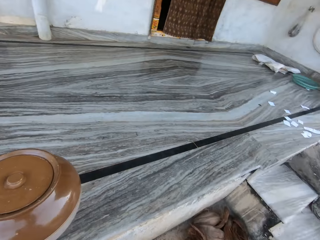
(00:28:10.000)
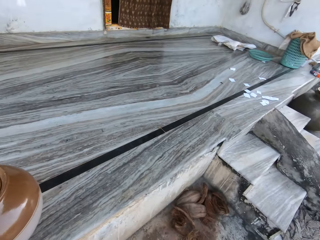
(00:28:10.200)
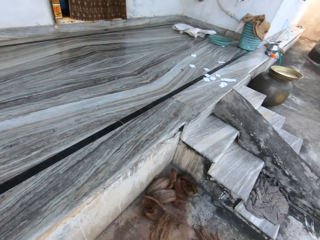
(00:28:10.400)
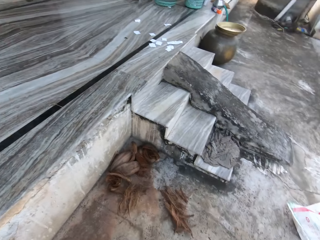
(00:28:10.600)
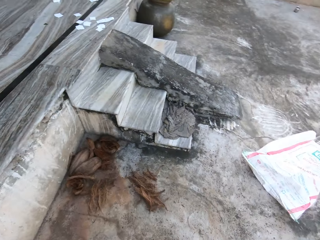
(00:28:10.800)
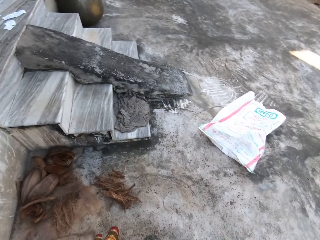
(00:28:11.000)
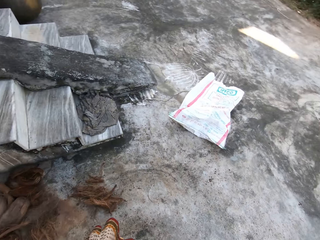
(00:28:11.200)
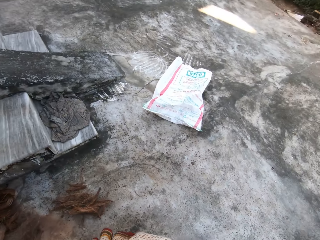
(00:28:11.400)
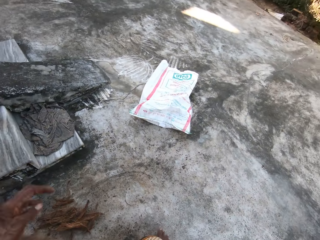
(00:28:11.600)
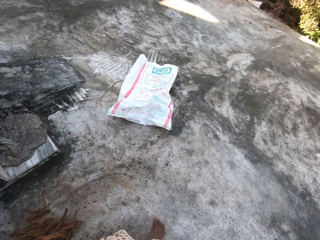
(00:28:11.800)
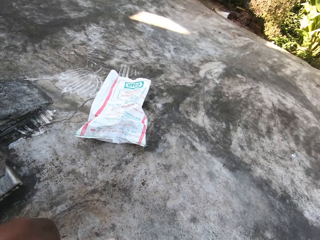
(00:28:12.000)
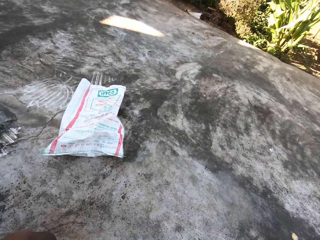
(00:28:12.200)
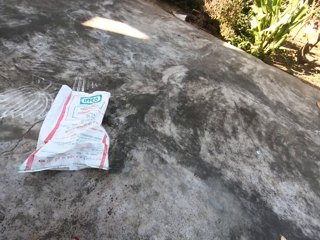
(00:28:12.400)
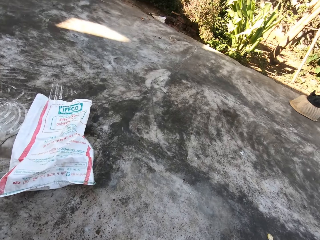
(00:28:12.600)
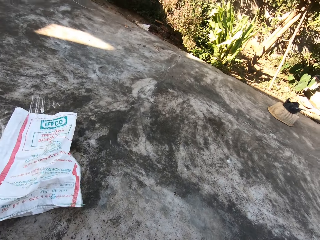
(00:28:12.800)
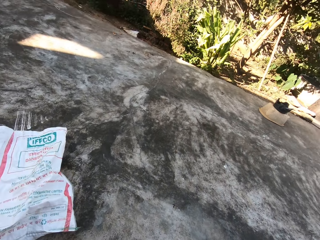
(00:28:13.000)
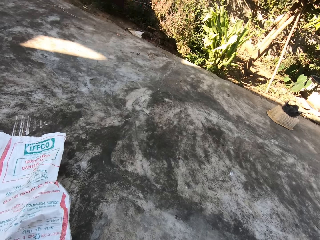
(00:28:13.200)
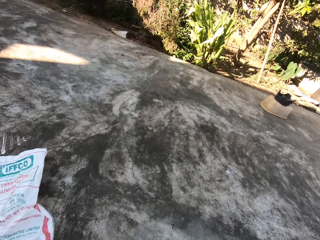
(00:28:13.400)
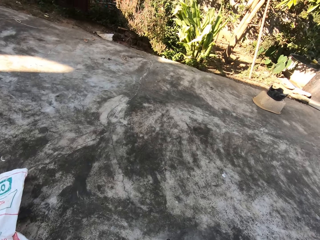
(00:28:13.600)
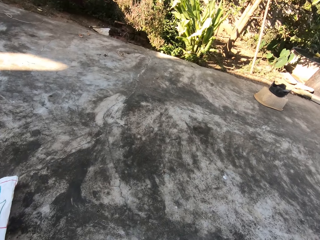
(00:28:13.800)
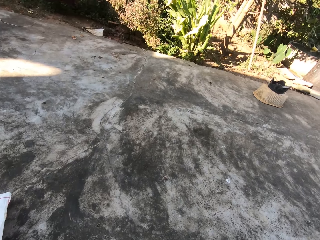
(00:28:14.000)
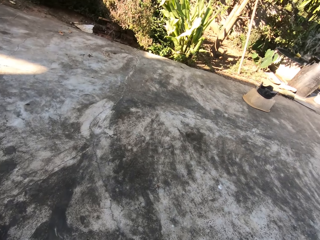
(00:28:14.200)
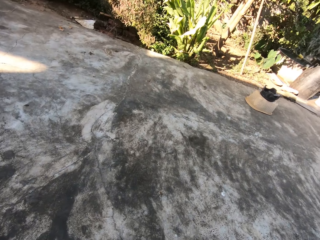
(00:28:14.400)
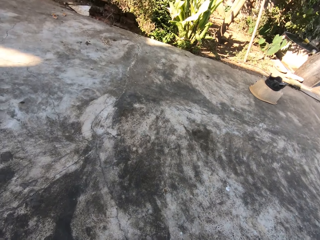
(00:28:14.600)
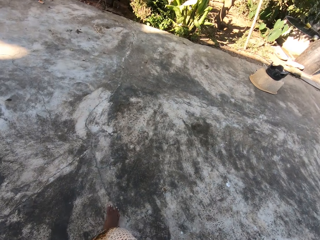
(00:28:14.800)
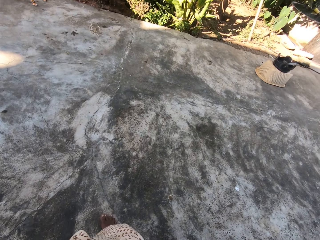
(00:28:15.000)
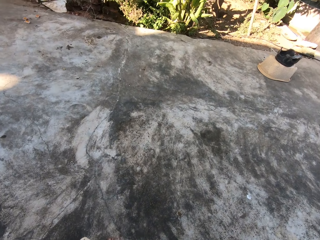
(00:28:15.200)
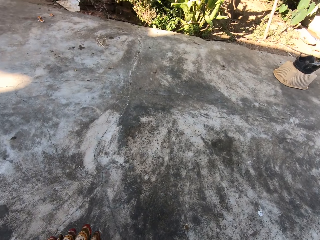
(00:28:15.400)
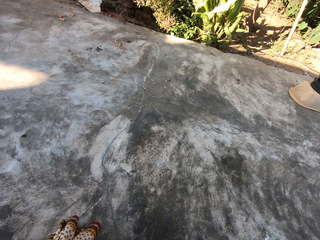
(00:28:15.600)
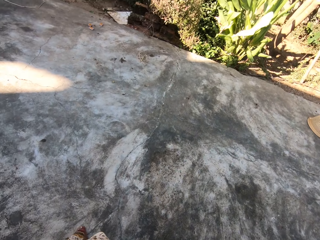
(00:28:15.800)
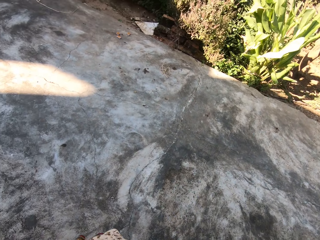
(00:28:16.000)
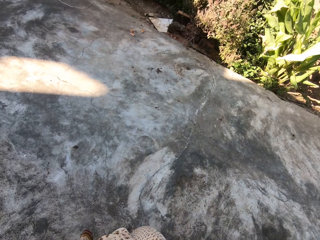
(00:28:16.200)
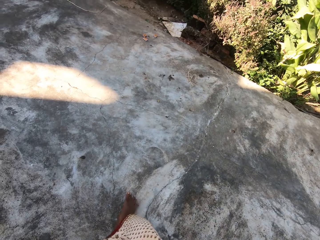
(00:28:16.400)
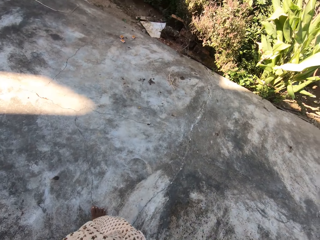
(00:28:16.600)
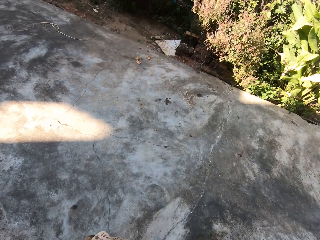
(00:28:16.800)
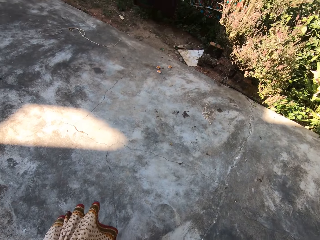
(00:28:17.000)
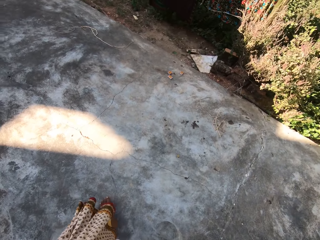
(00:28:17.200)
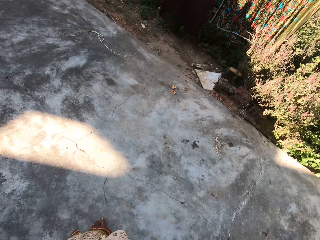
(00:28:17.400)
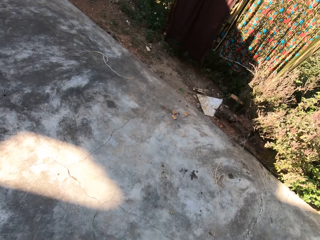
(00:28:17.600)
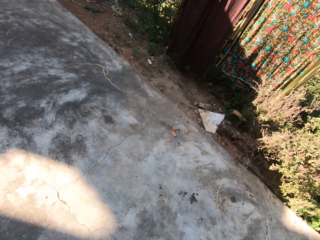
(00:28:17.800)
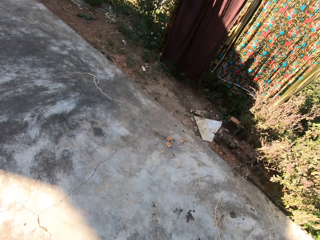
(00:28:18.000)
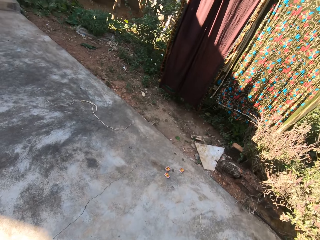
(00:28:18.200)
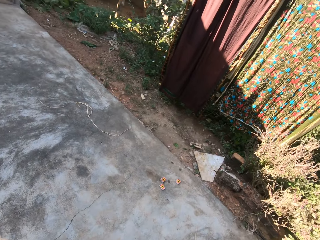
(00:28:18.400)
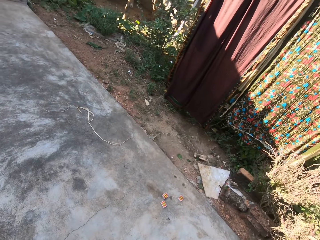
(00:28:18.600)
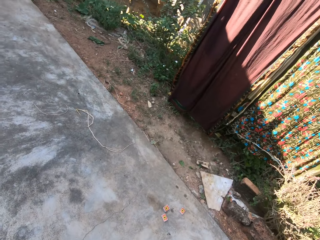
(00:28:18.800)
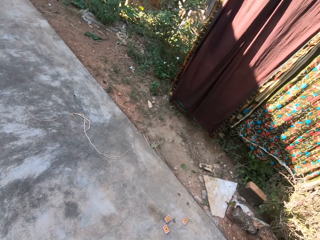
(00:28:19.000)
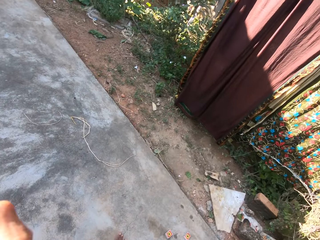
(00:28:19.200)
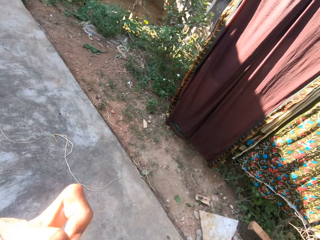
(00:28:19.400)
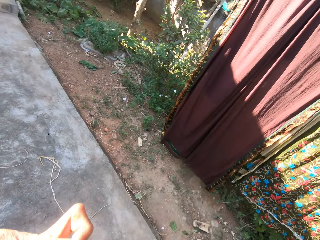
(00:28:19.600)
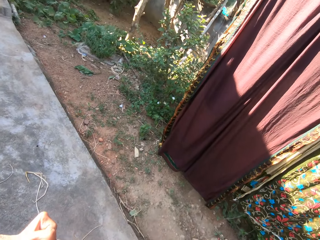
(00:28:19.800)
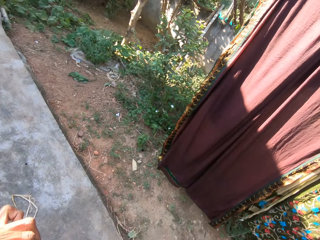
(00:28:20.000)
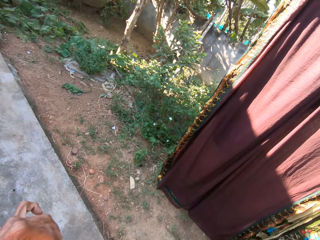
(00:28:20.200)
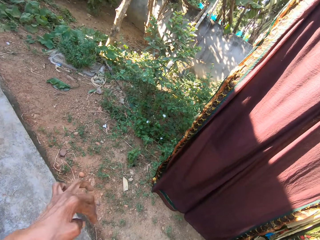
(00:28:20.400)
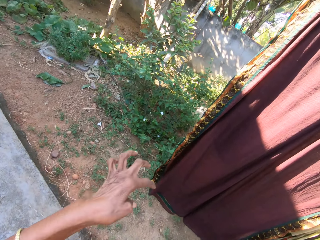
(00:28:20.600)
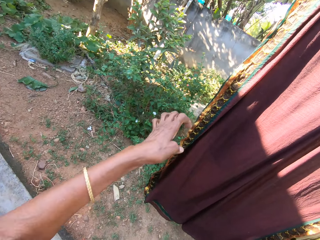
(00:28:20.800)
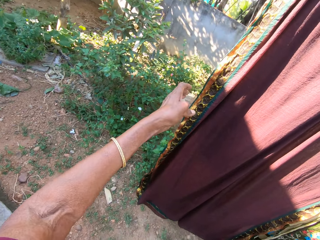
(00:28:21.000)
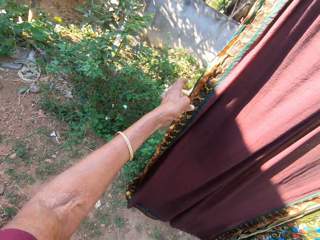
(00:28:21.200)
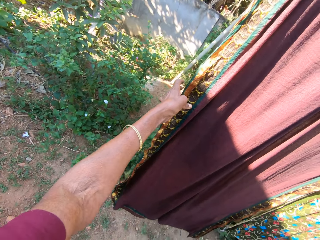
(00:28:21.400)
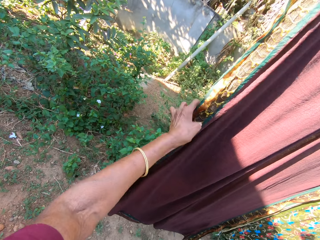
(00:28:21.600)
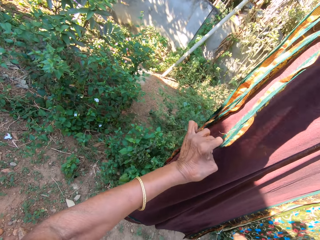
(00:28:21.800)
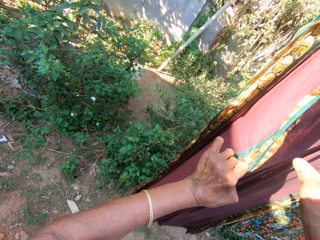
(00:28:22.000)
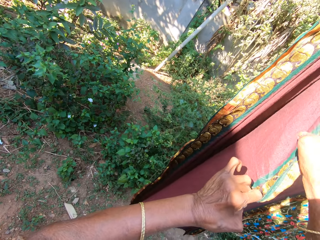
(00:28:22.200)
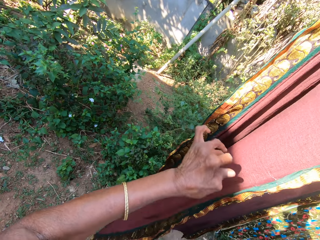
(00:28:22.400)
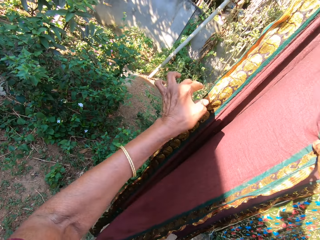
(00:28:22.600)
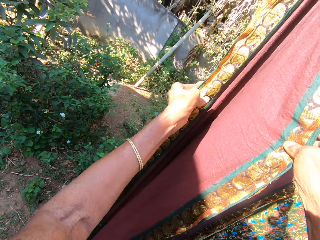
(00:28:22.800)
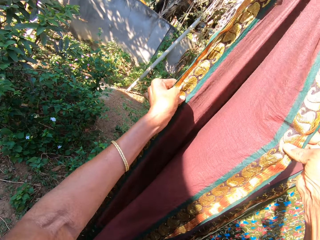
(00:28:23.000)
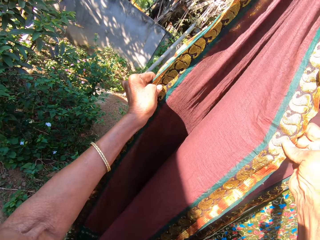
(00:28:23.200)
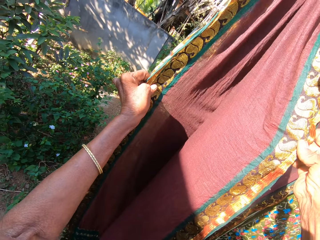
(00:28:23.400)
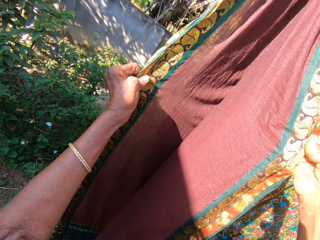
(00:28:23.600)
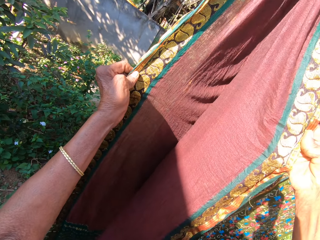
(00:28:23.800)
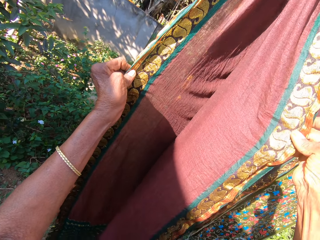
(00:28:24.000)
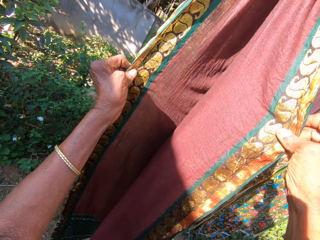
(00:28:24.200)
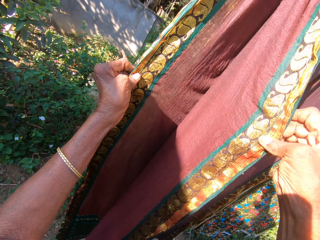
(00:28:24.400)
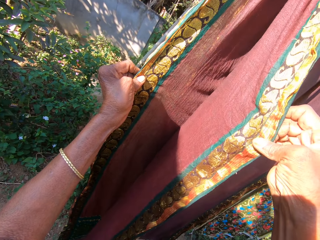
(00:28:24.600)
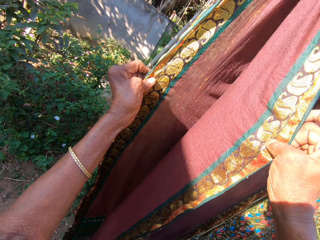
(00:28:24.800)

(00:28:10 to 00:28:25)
The camera wearer walks towards a hanging line. They adjust the cloth on the hanging line. They spread out the cloth on the line.

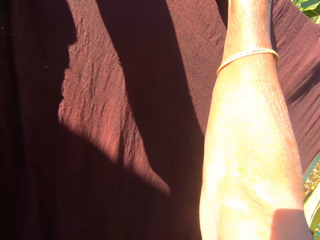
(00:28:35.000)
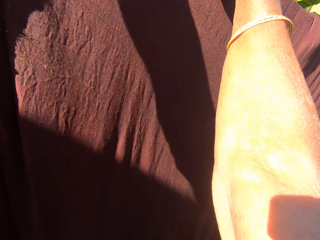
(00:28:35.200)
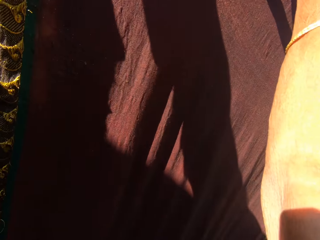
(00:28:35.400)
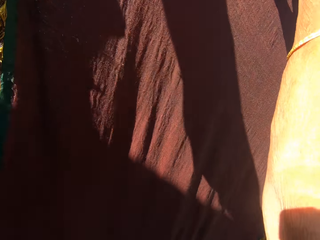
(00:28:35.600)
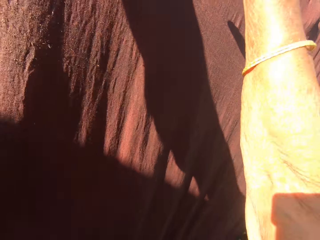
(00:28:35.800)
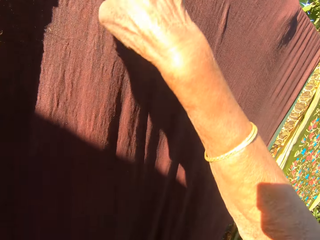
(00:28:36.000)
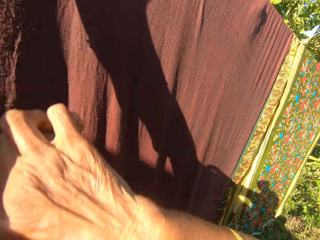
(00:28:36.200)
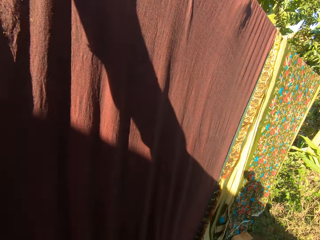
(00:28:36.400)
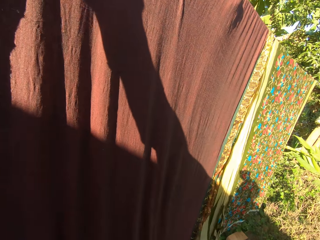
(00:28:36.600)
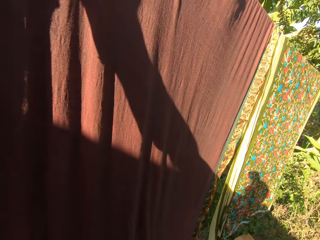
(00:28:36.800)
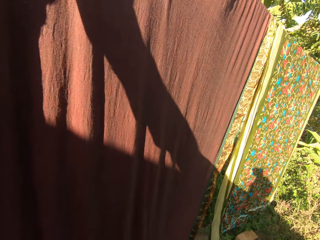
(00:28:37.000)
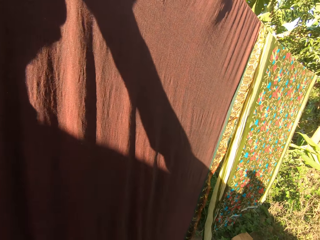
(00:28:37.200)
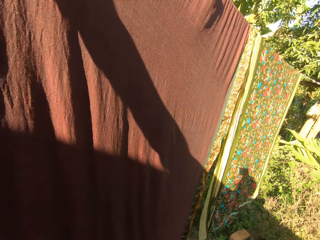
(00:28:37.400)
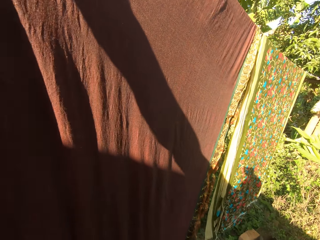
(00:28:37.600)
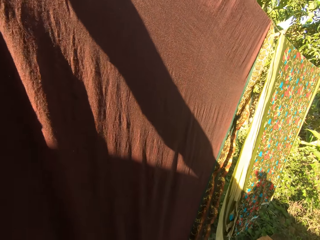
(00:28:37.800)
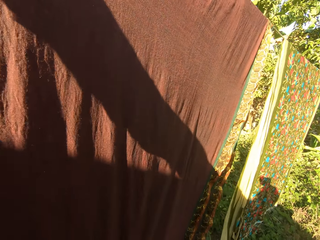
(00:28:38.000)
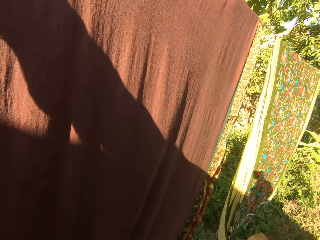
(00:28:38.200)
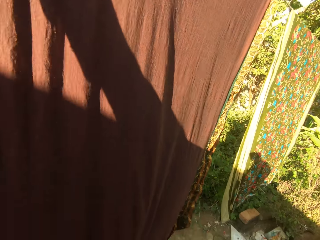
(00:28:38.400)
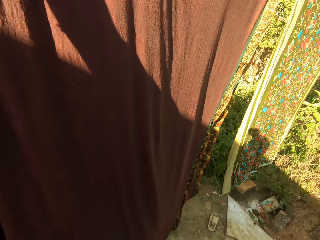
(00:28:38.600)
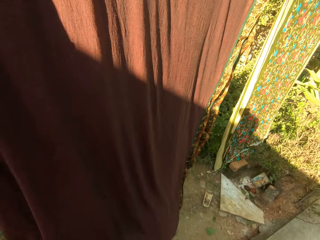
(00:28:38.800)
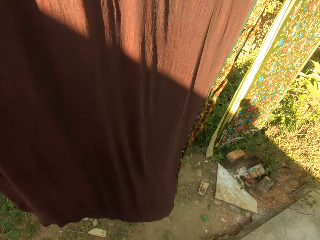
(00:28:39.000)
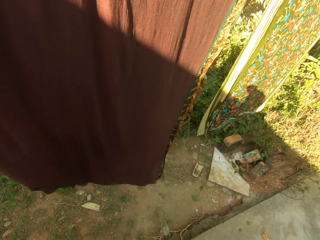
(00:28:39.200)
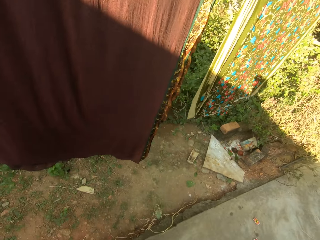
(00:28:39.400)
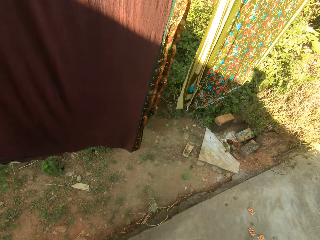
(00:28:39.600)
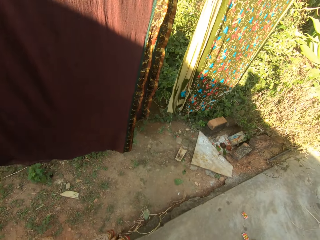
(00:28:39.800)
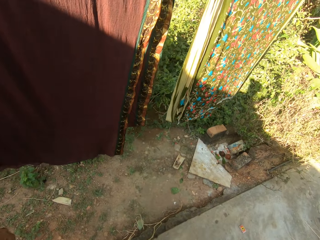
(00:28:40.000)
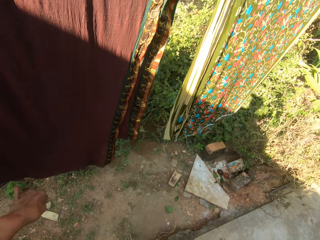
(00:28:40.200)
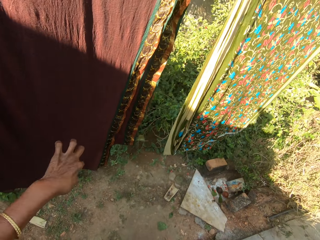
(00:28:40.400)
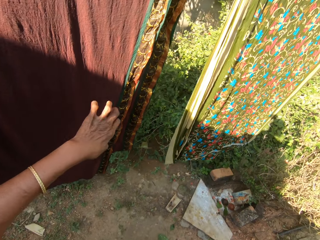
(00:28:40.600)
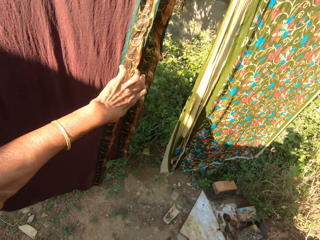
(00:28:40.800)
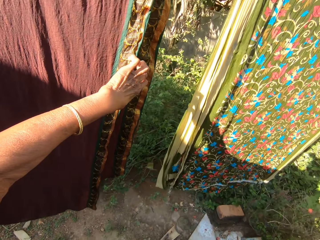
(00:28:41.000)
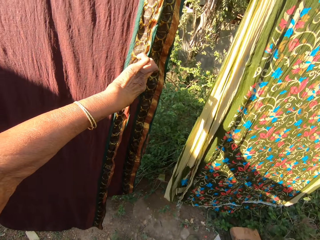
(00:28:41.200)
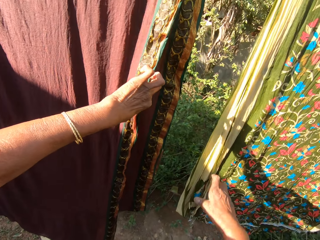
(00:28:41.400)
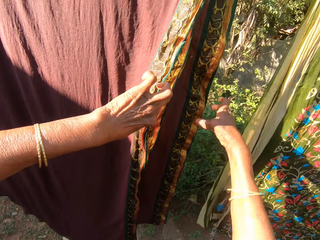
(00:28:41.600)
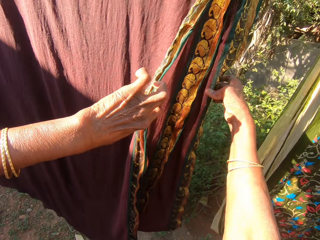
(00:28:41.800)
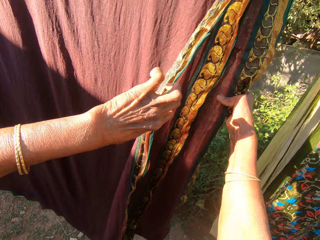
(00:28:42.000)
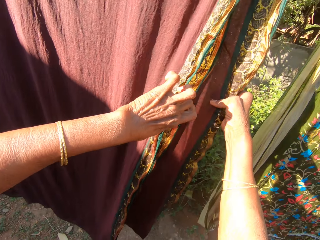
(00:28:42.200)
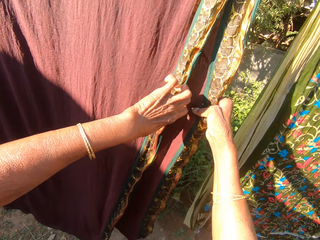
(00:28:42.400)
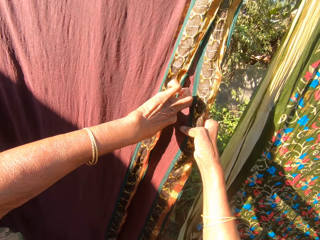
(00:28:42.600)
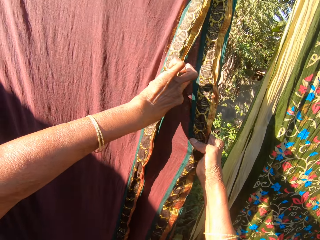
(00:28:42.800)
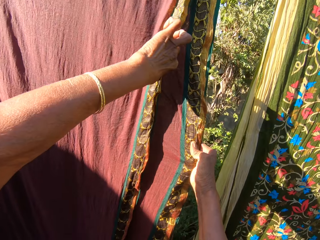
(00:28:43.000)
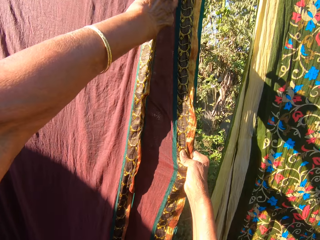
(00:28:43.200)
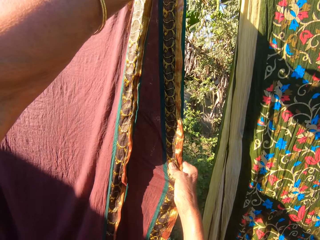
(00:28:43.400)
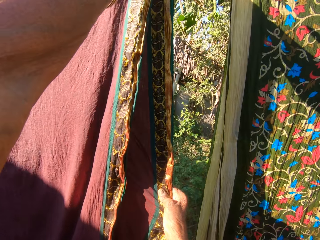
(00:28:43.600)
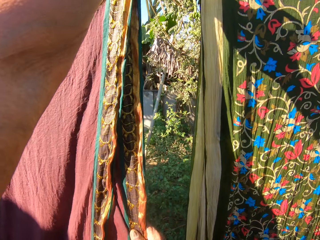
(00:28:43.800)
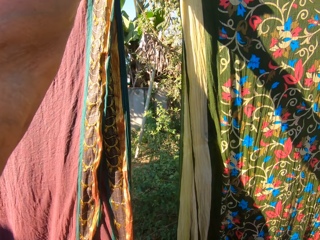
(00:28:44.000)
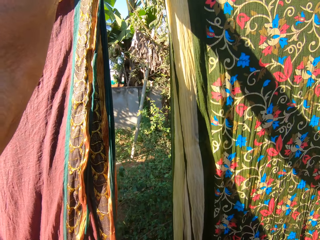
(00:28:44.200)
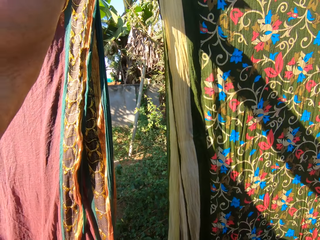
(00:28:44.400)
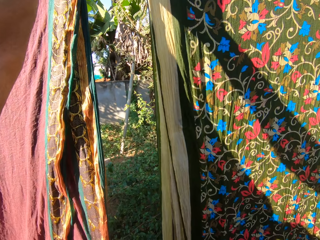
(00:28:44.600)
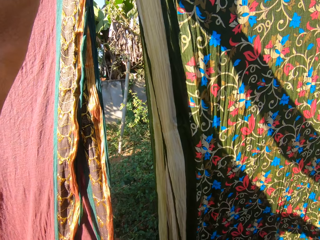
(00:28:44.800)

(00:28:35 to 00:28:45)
The camera wearer spreads out a cloth on the line.
